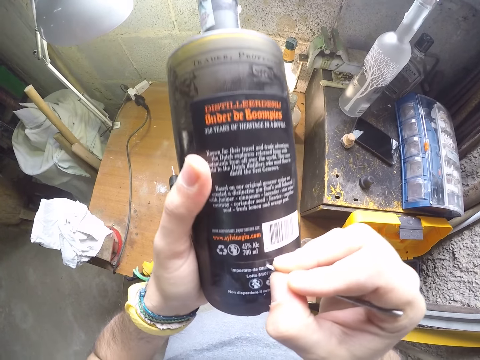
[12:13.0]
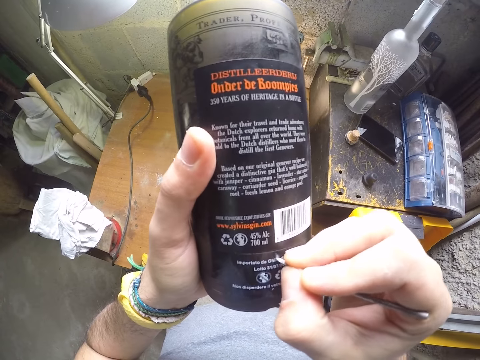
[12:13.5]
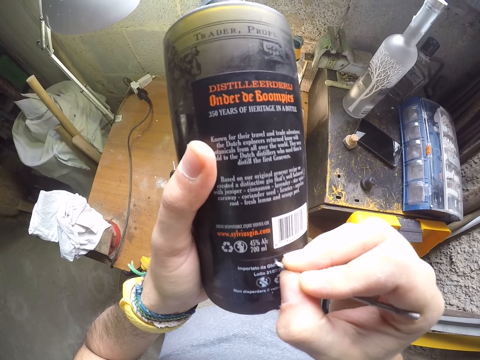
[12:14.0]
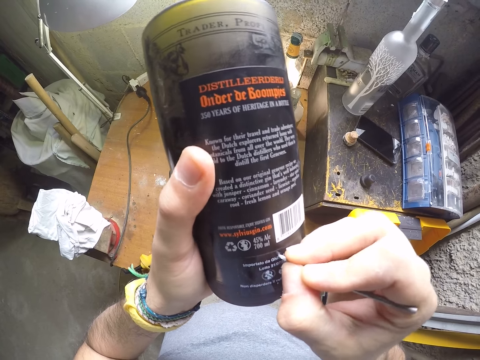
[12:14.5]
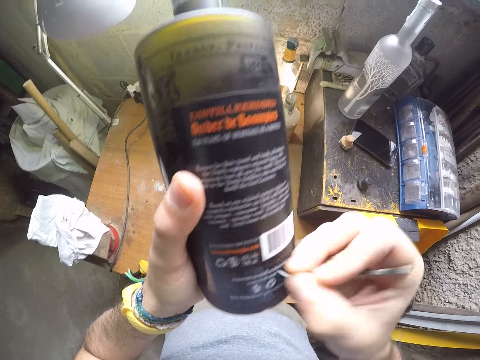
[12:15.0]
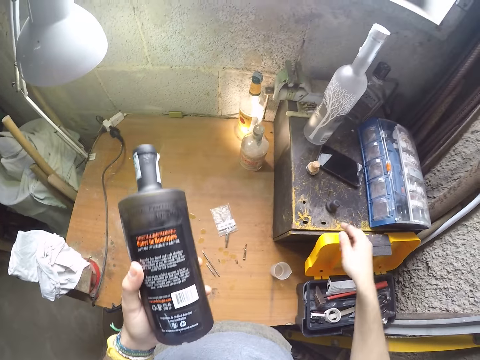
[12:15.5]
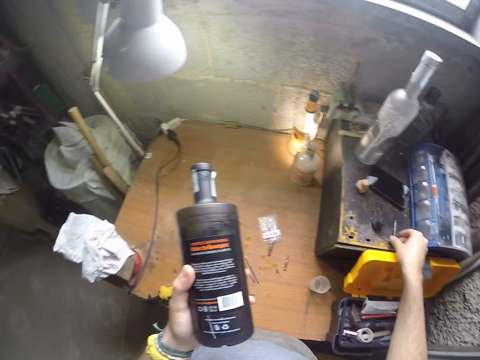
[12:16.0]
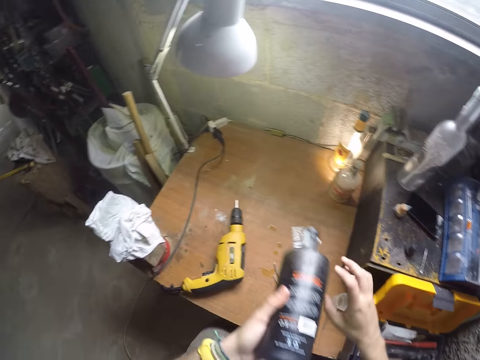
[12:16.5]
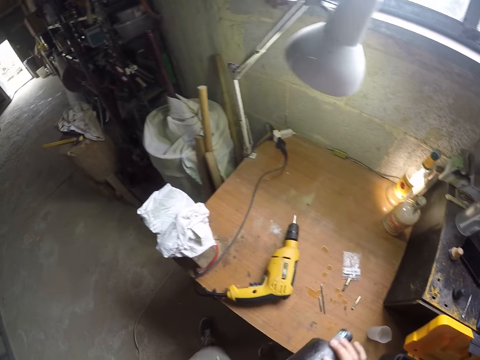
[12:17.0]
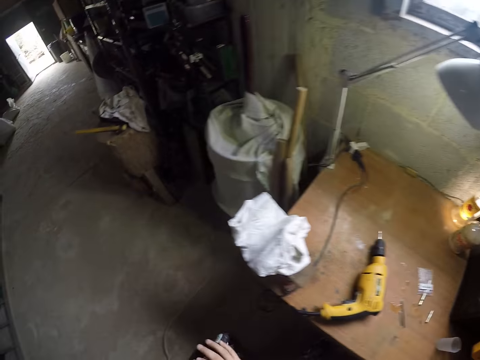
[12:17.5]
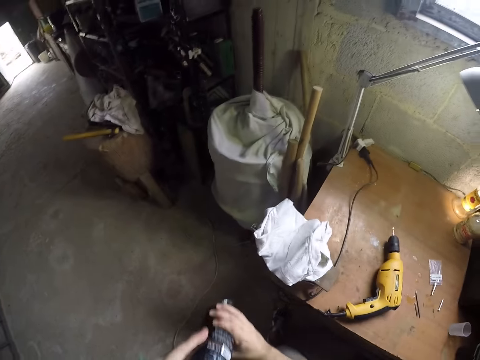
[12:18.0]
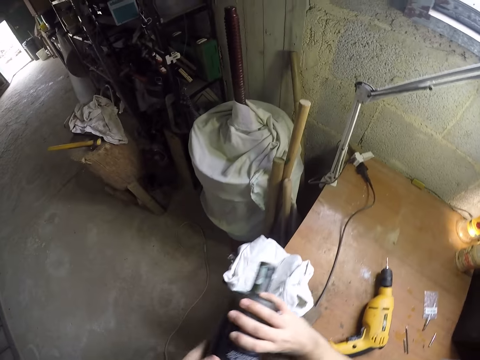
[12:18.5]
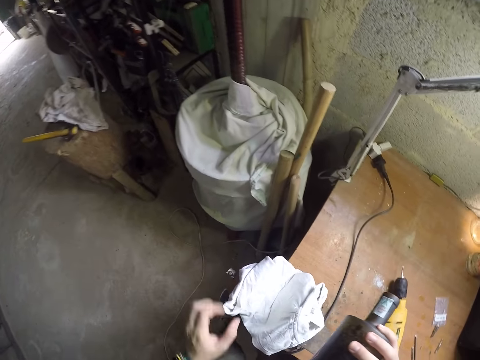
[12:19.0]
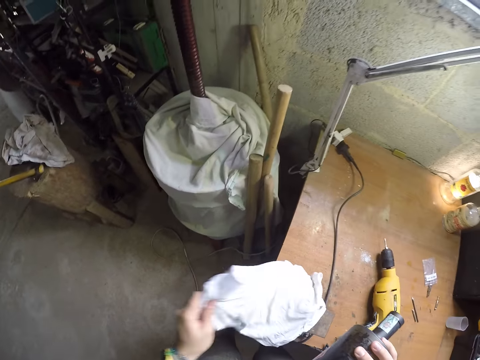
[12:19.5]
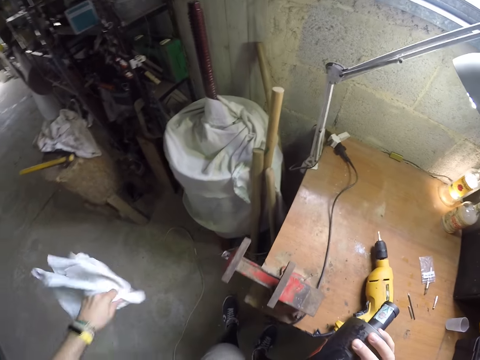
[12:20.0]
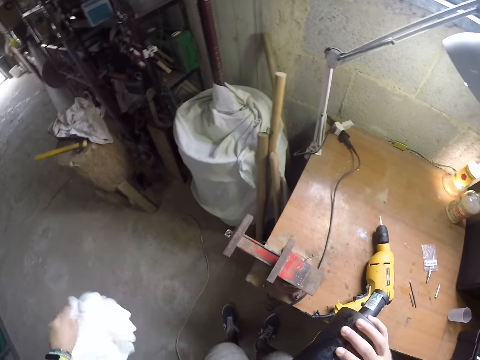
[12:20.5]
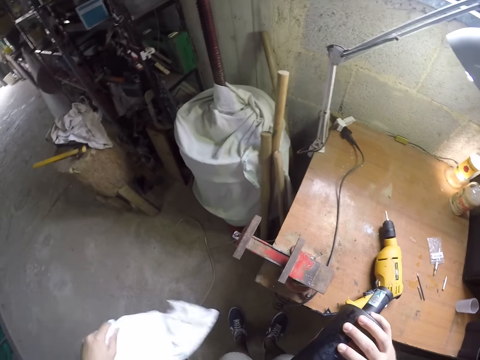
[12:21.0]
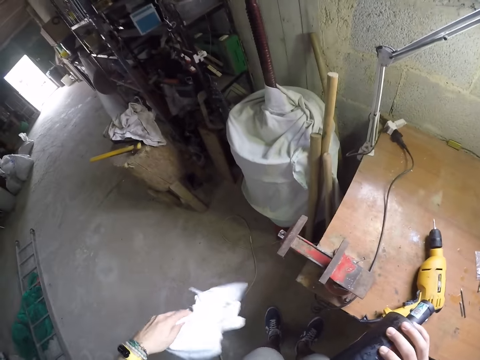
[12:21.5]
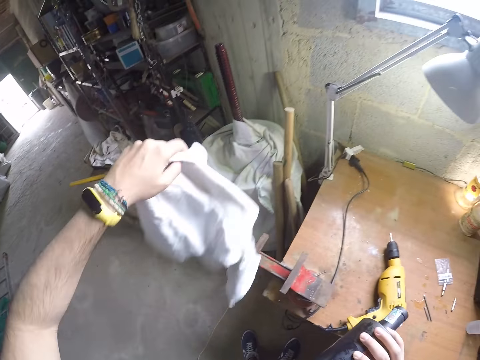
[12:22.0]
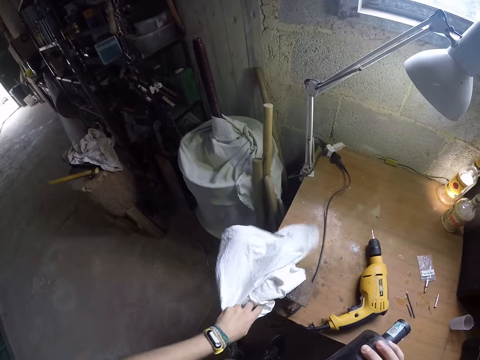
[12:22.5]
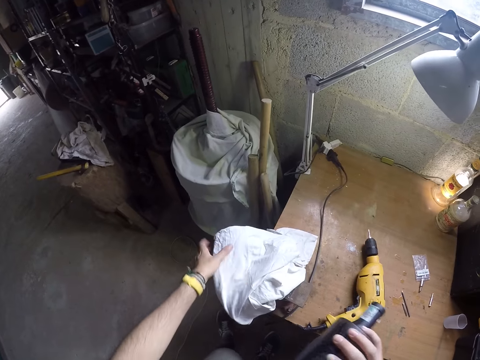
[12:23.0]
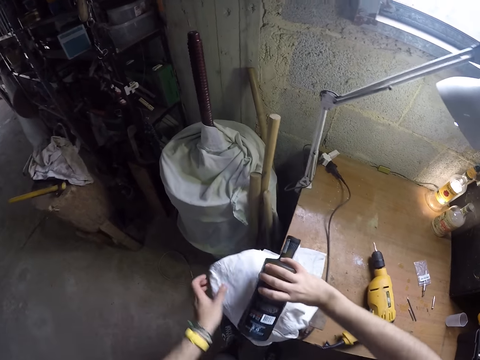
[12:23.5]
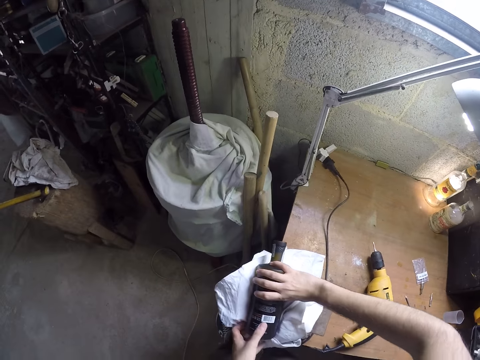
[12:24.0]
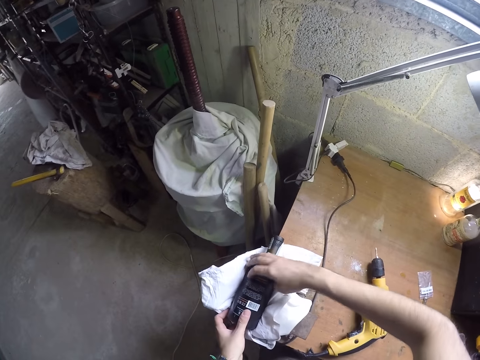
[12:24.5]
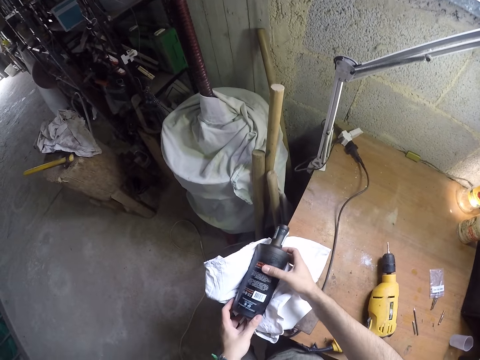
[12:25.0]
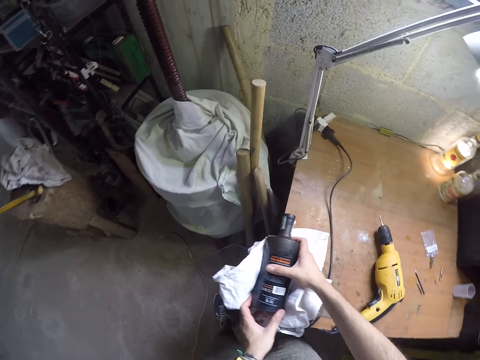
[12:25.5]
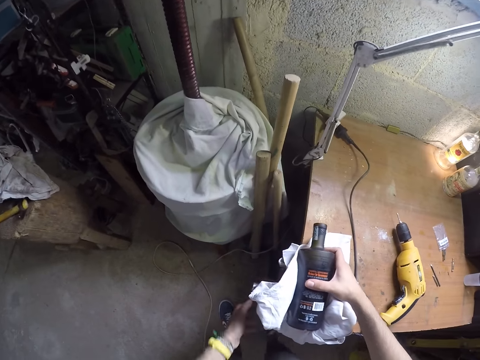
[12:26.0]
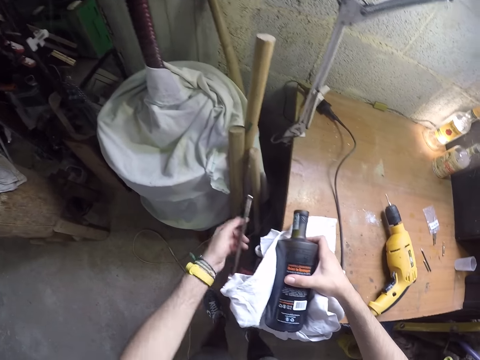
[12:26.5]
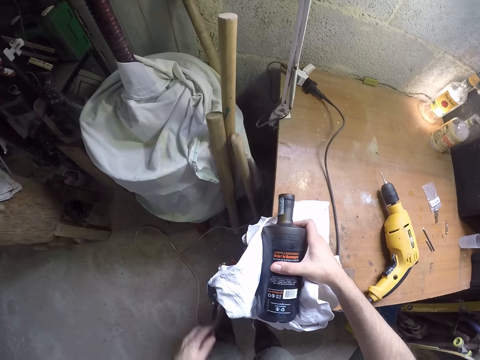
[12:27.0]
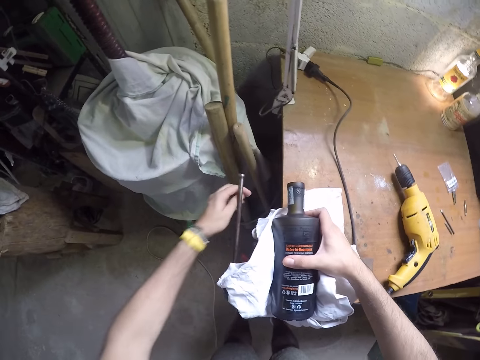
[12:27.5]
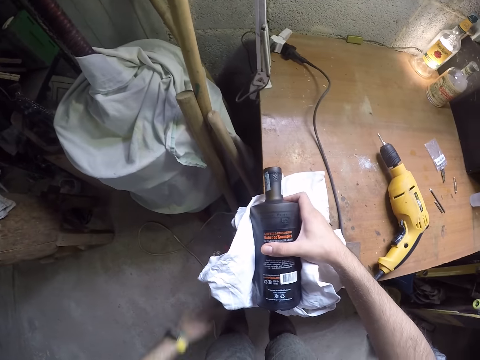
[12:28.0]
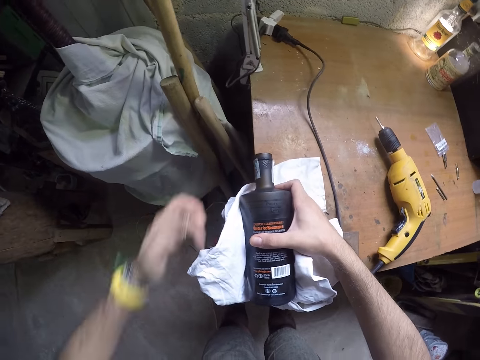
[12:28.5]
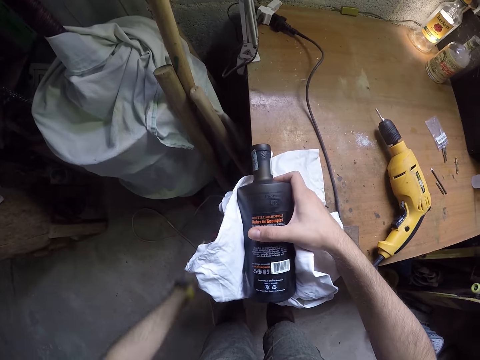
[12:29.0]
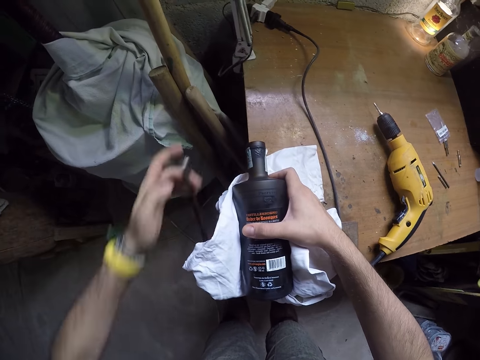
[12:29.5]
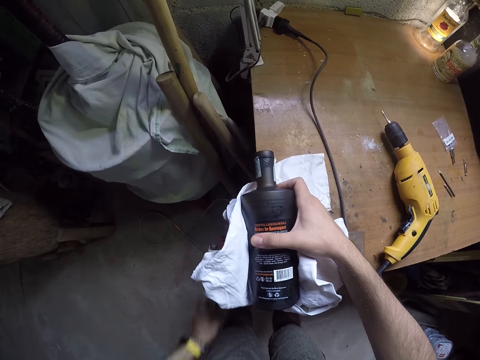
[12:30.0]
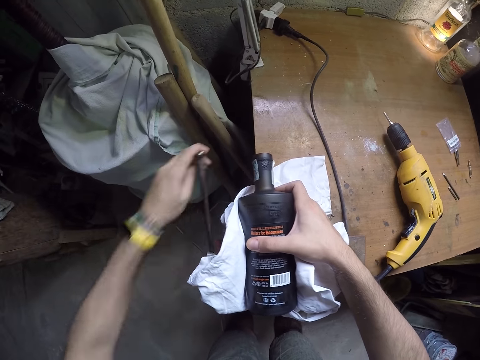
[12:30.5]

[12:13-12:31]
The camera wearer drops the drill bit on the box on the table. He touches the bottle in his left hand with his right hand. He shakes the bottle with both hands. He carries the bottle. He picks up a rag on the clamp with his left hand. He shakes the rag with his left hand. He drops the rag on the clamp with his left hand. He adjusts the rag on the clamp with his left hand. He places the bottle on the rag on the clamp with his right hand. He adjusts the bottle on the clamp with both hands. He holds the bottle on the clamp with his right hand. He adjusts the clamp handle with his left hand.

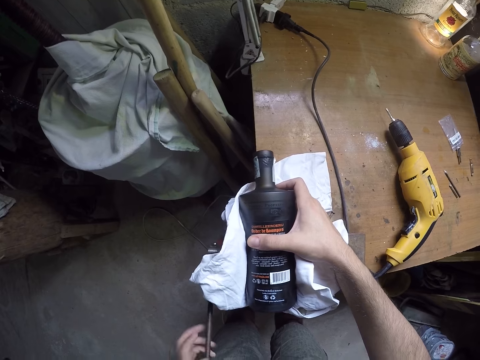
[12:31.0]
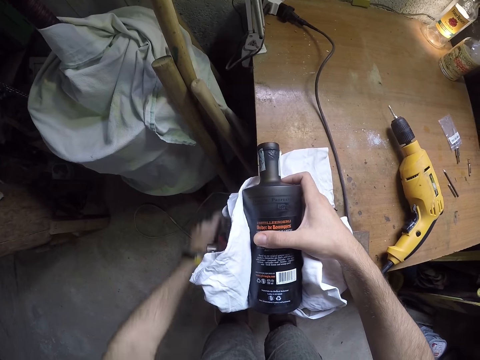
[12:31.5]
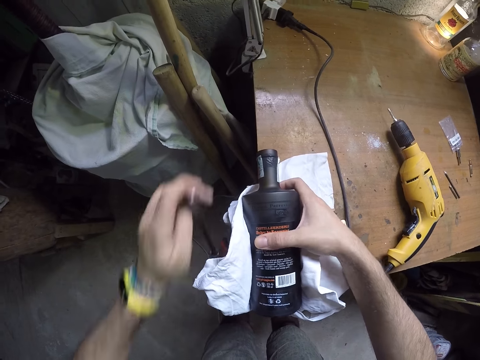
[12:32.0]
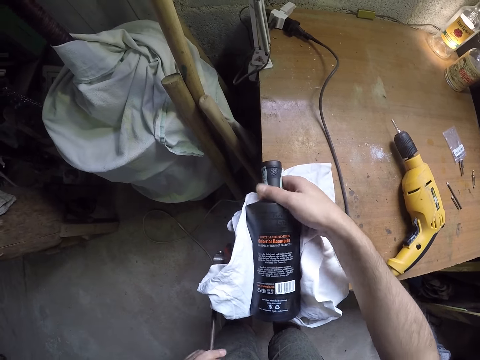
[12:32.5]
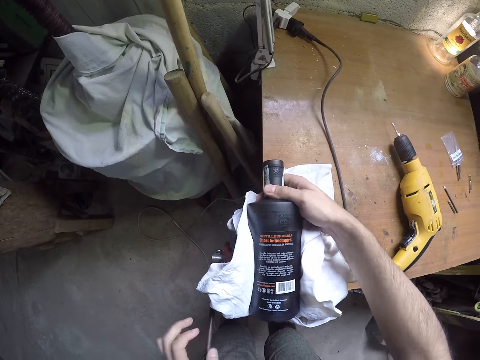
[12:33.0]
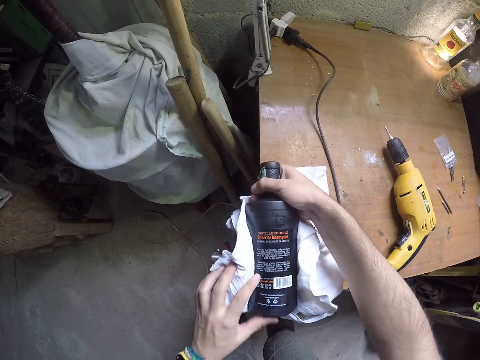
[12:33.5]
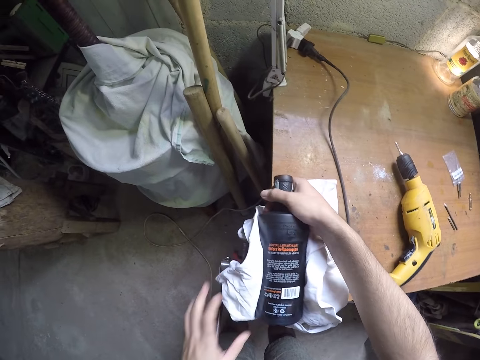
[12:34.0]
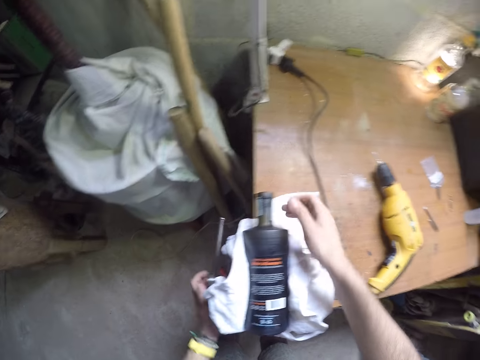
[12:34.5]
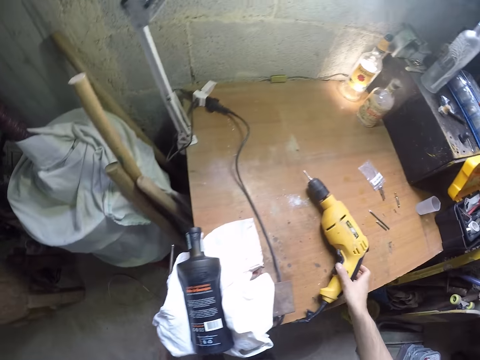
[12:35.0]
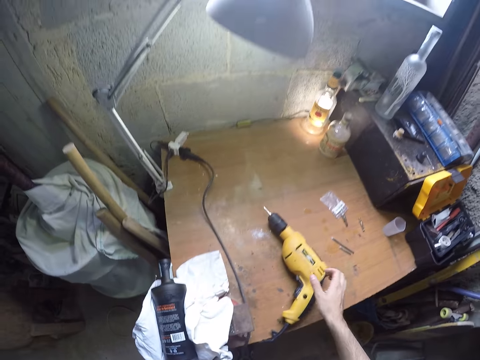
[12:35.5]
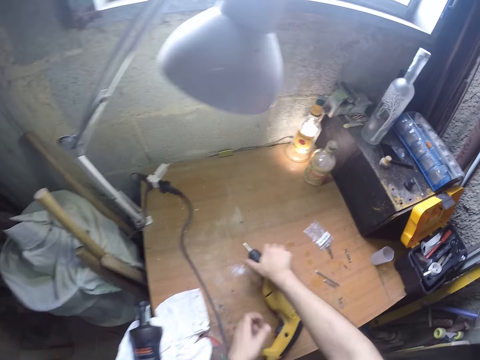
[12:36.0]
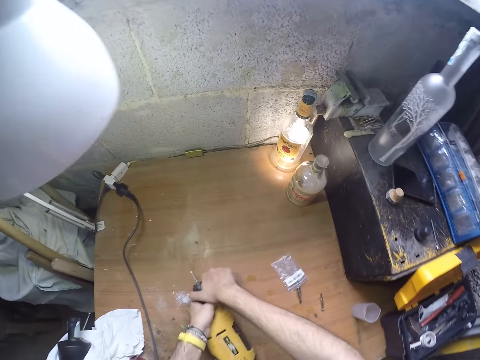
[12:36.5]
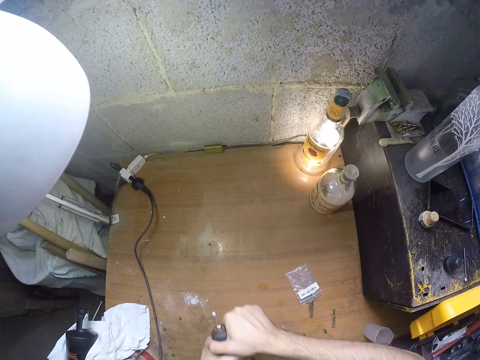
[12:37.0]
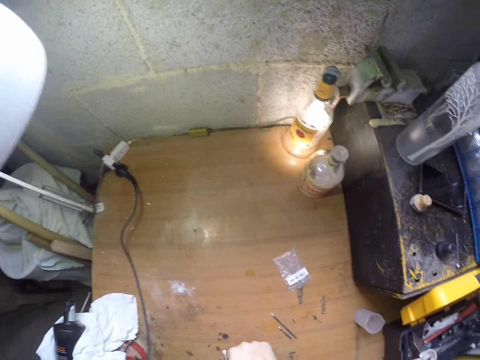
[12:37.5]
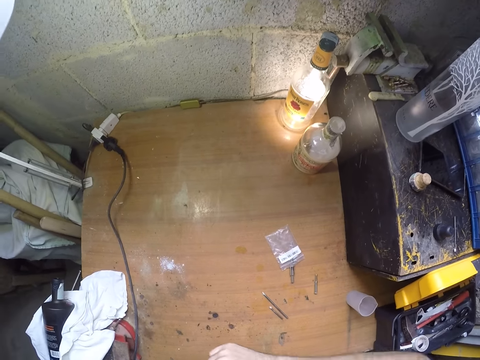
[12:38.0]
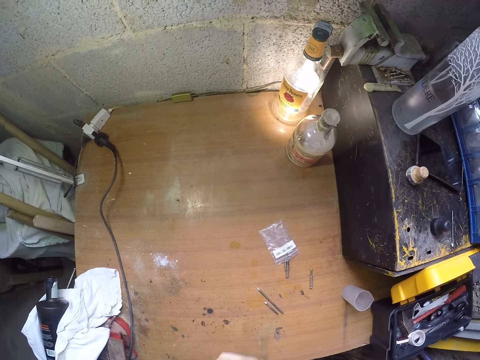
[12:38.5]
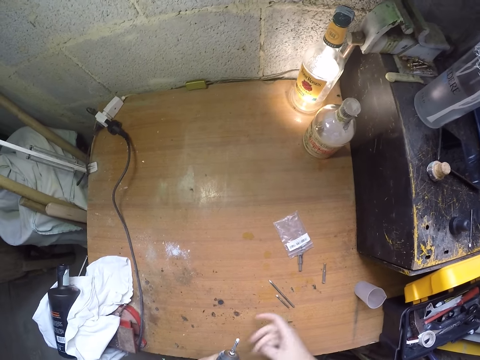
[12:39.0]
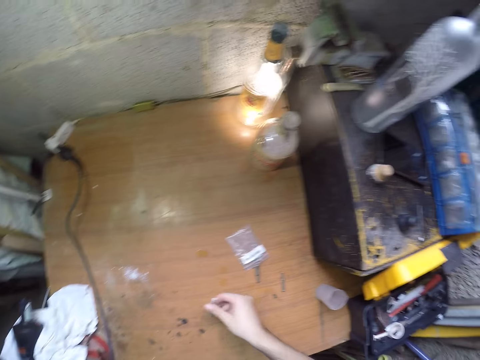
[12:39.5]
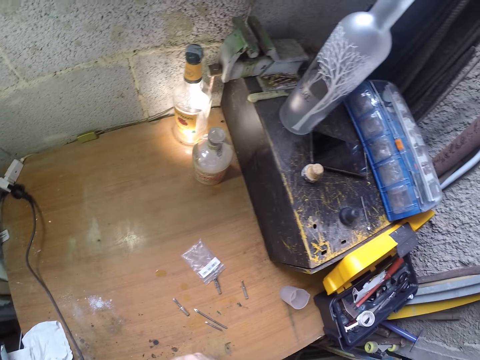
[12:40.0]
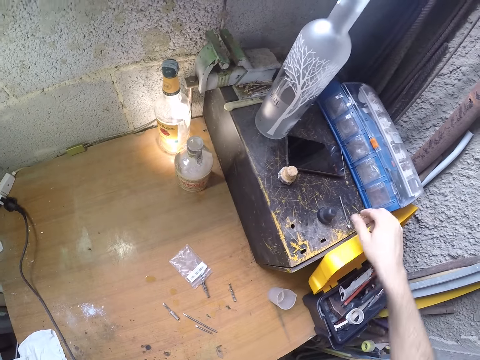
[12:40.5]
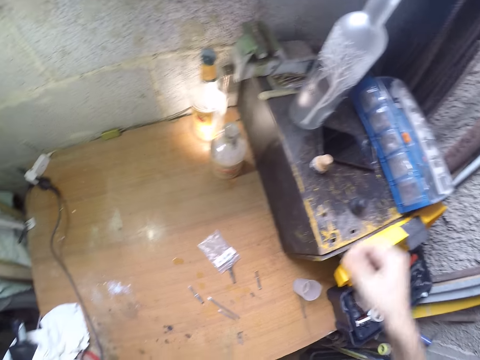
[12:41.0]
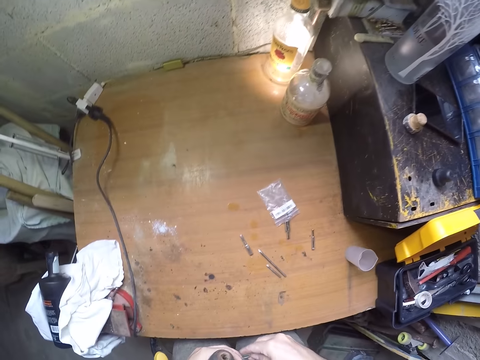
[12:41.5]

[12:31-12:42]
The camera wearer touches the bottle on the clamp with his left hand. He fixes the bottle. He moves the clamp handle with his left hand. He picks up the electric drill from the table with both hands. He loosens the chuck of the electric drill in his left hand with his right hand. He removes the drill bit with his right hand. He drops the drill bit on the table with his right hand. He picks up the box on the table with his right hand. He picks up the bit. He passes the drill bit from his right hand to his left hand.
